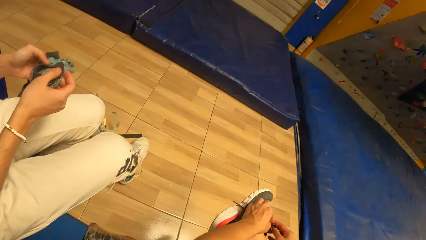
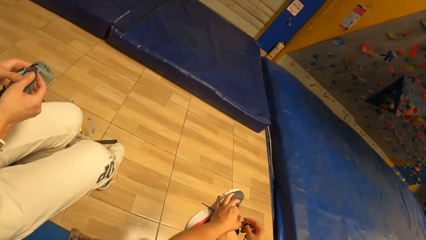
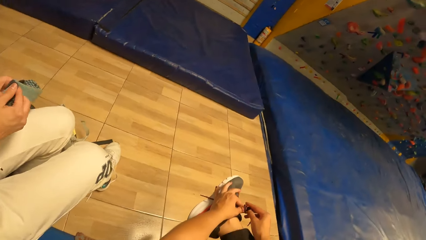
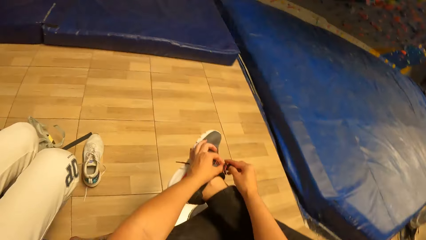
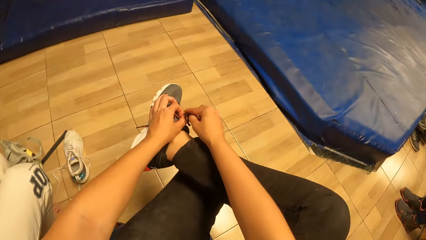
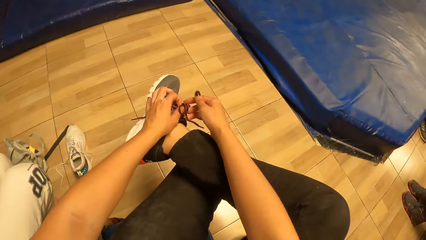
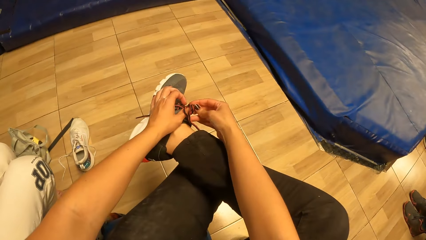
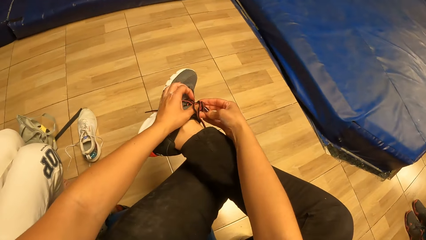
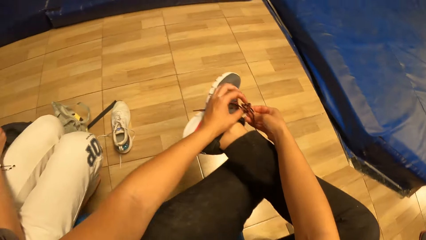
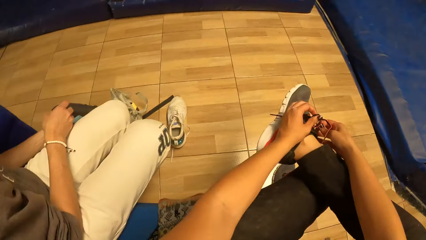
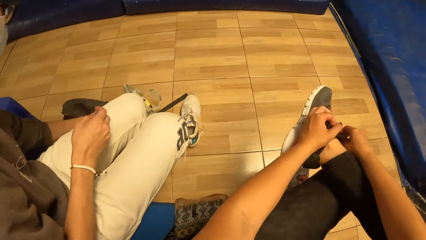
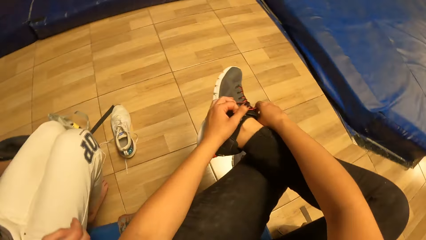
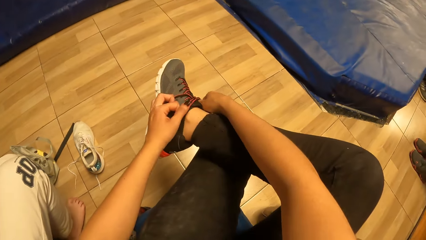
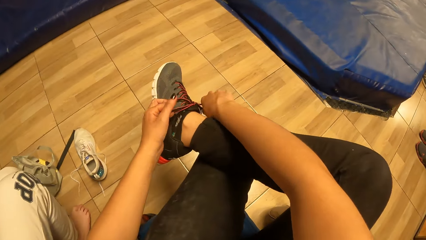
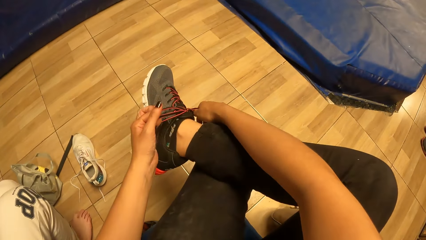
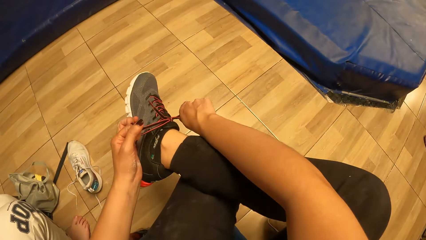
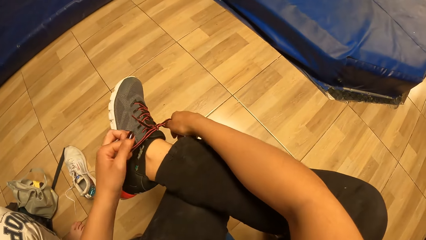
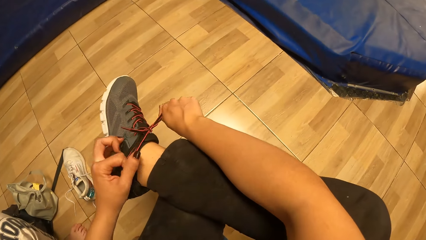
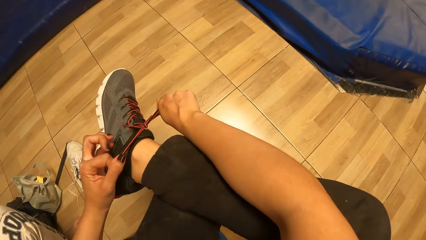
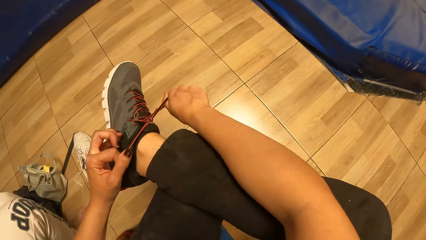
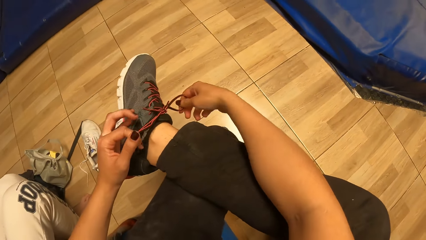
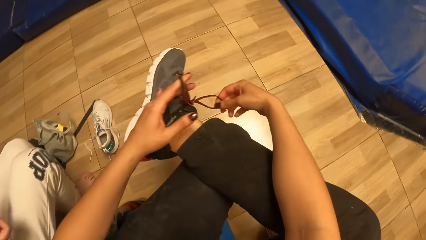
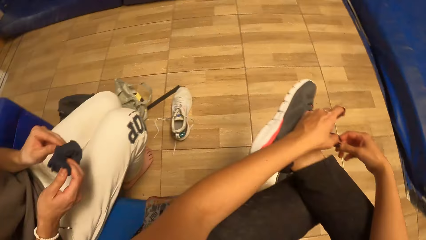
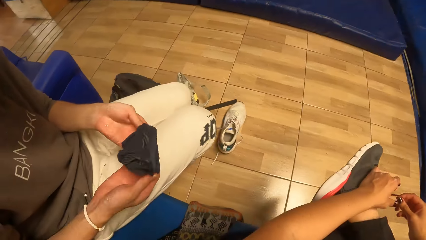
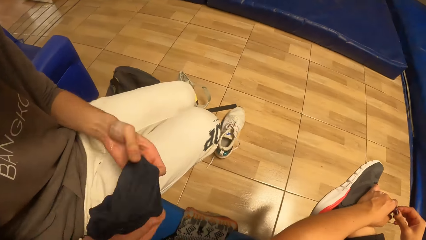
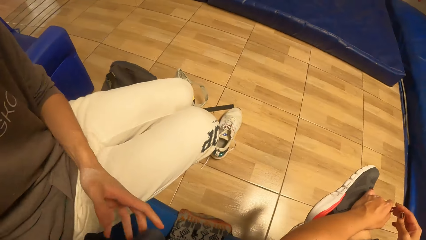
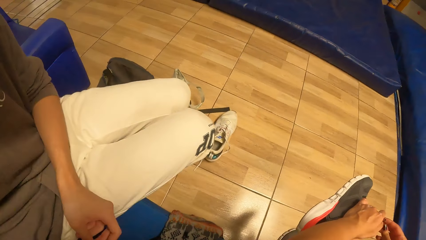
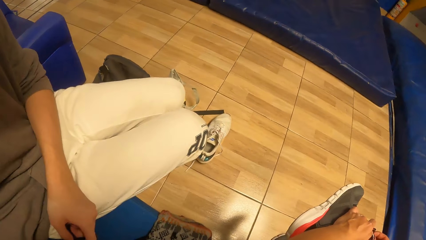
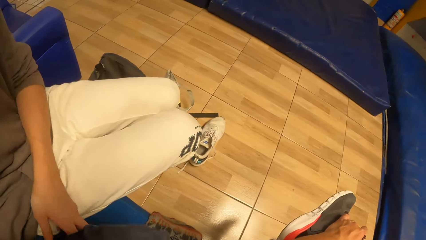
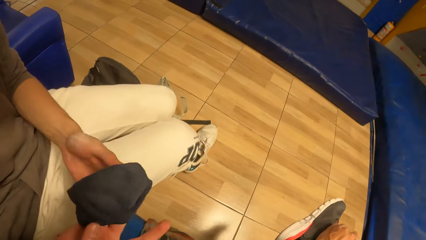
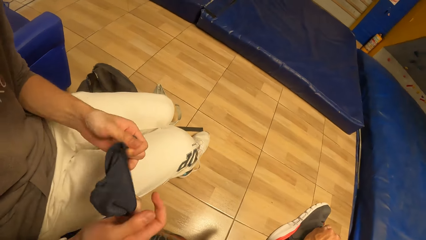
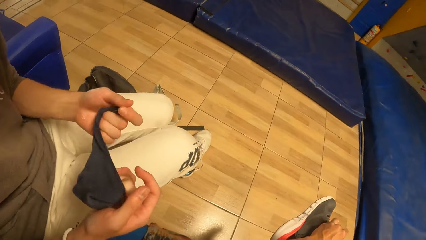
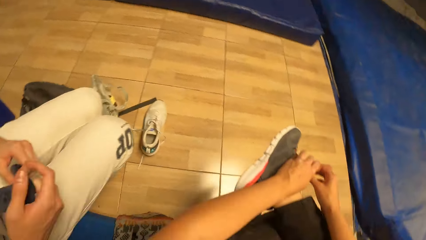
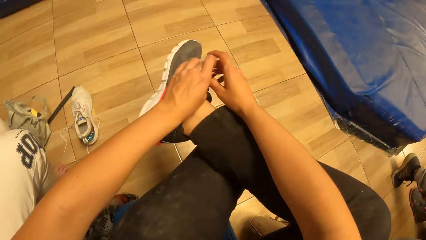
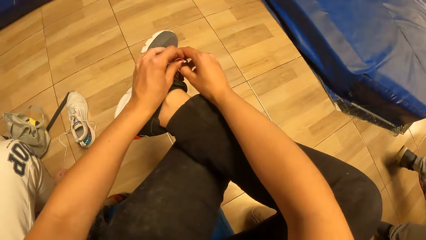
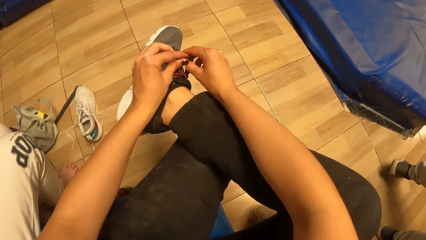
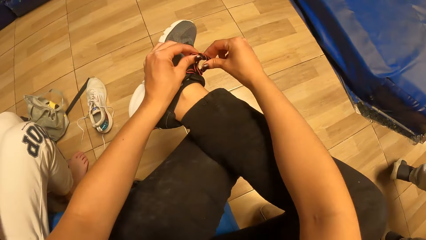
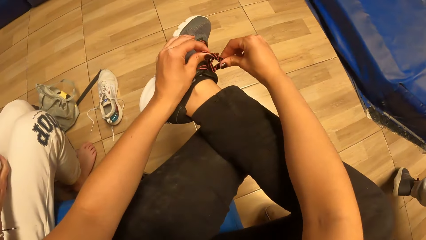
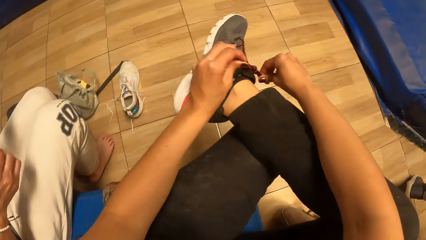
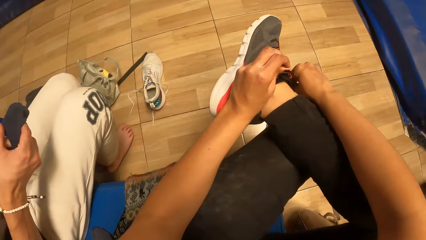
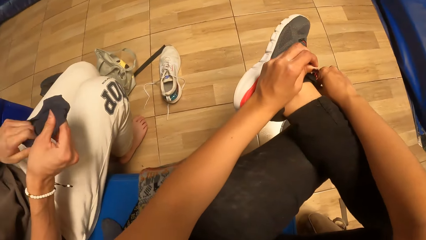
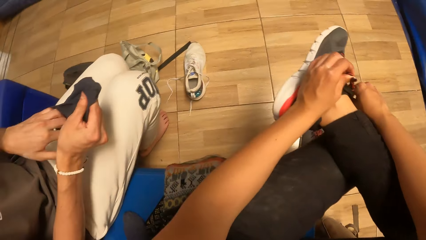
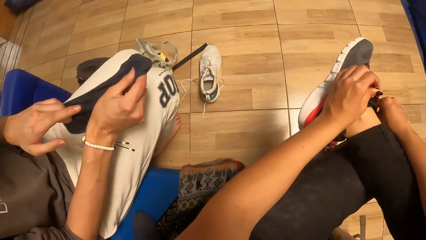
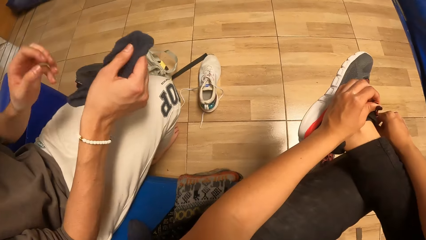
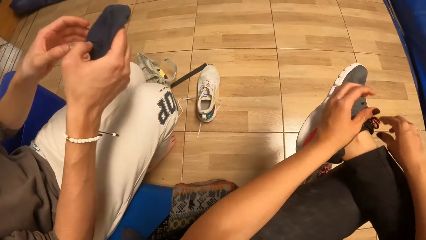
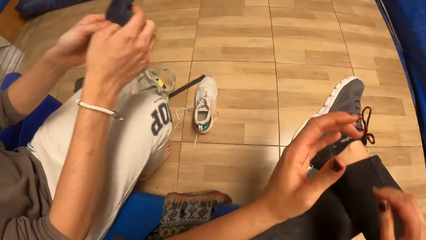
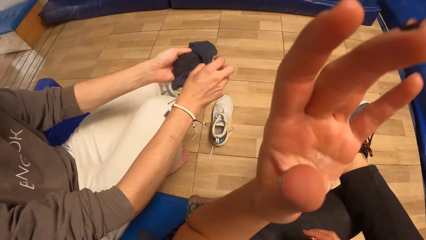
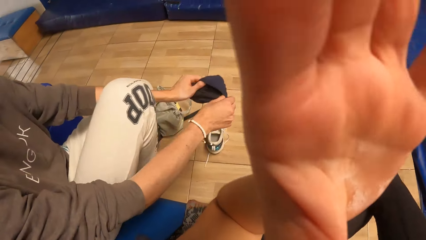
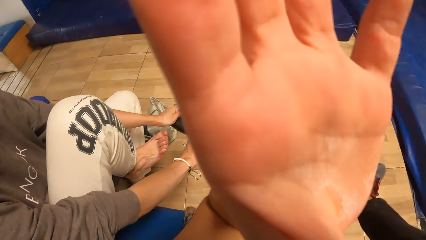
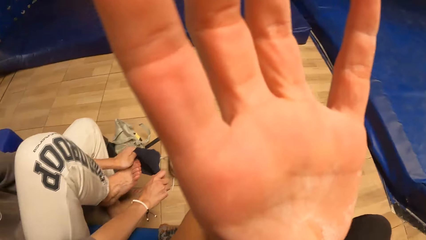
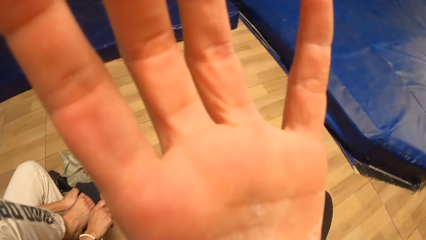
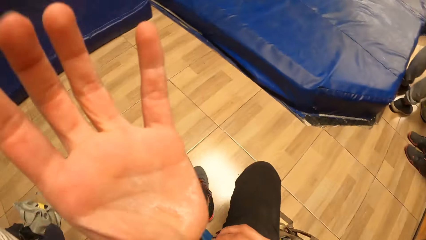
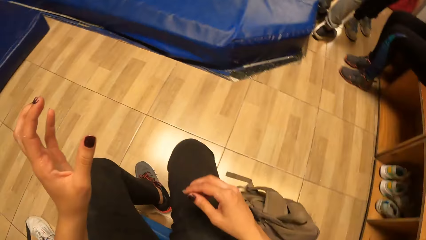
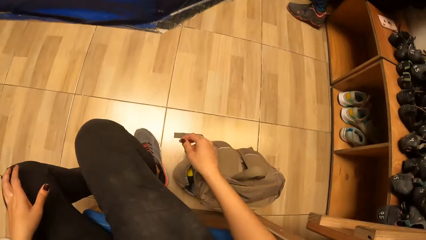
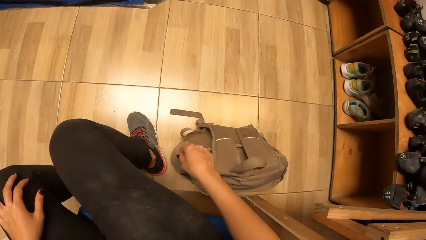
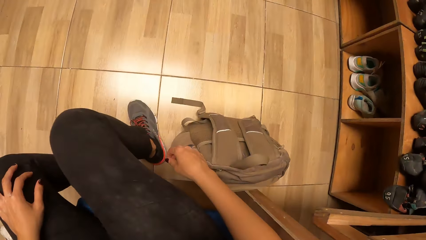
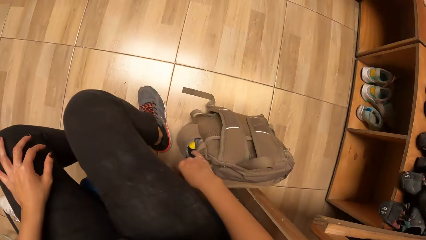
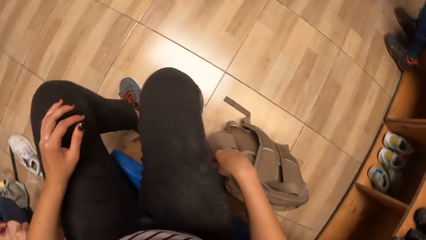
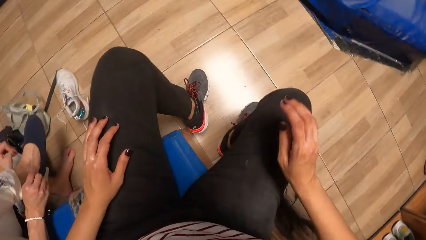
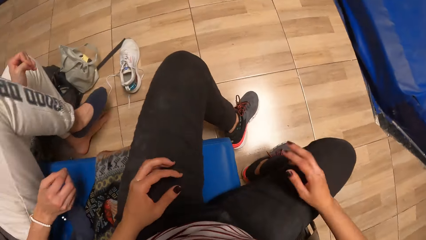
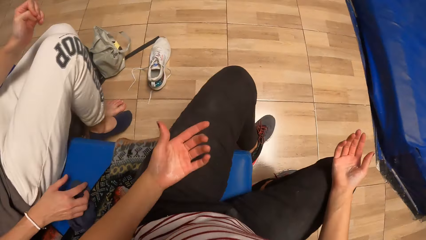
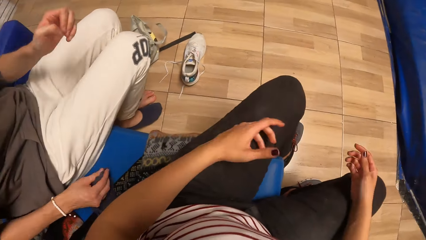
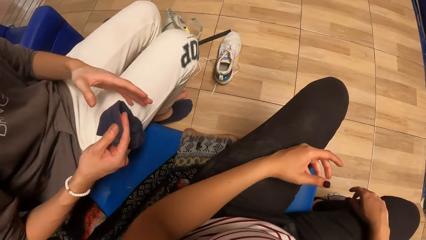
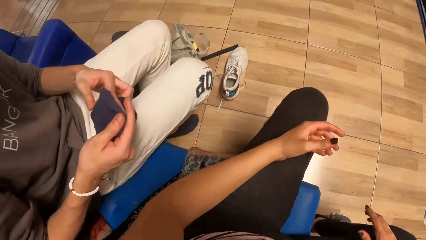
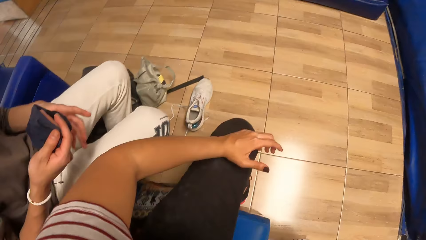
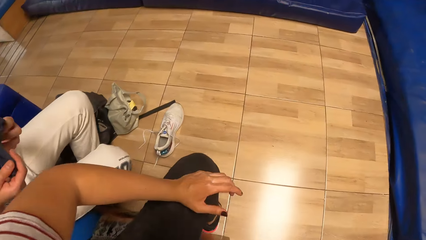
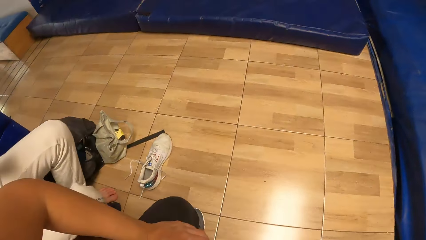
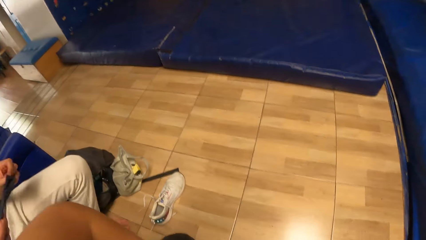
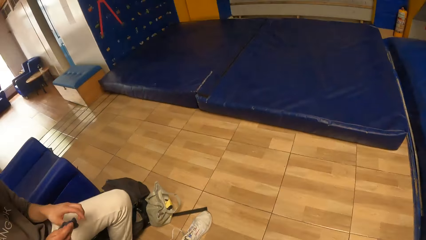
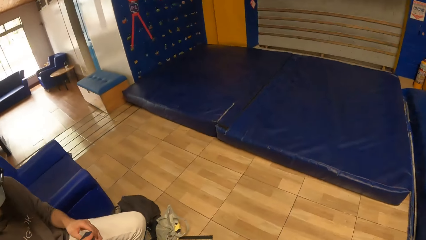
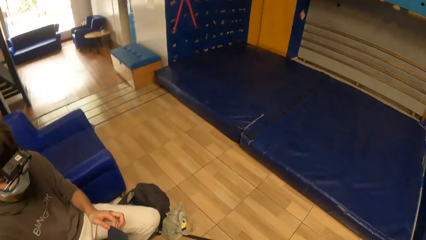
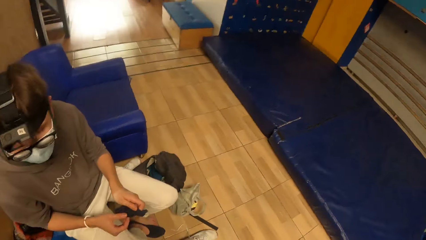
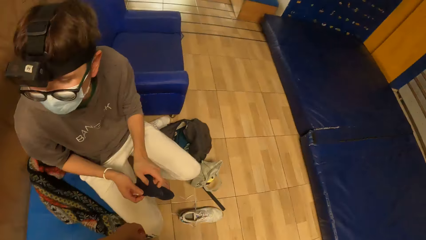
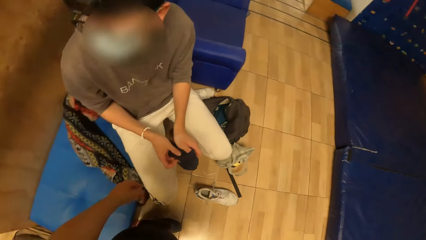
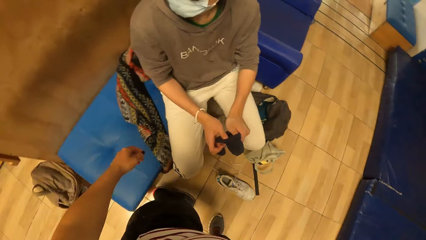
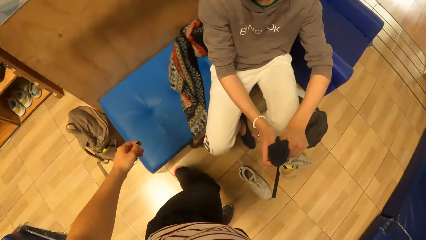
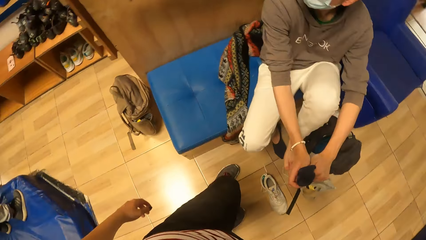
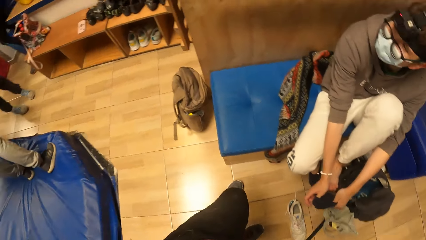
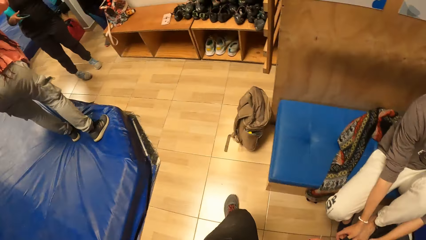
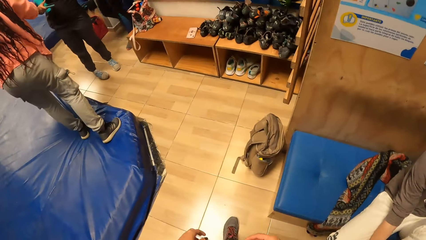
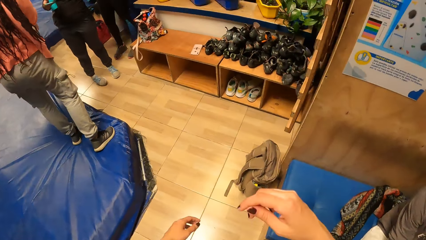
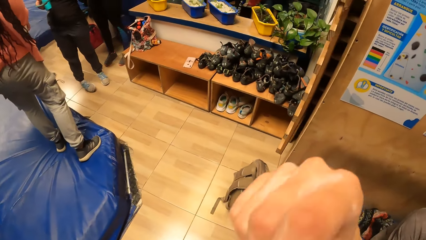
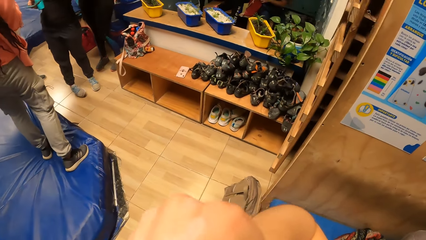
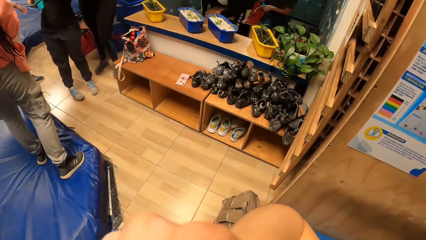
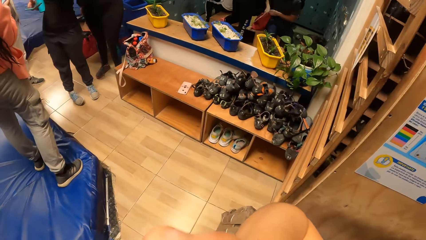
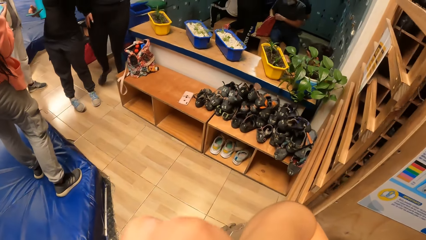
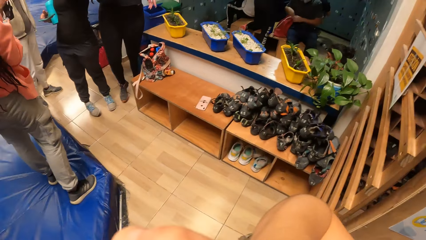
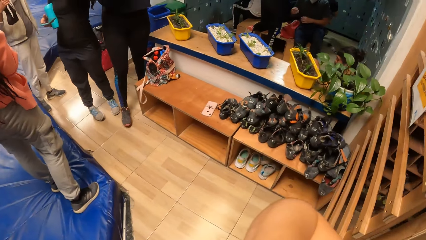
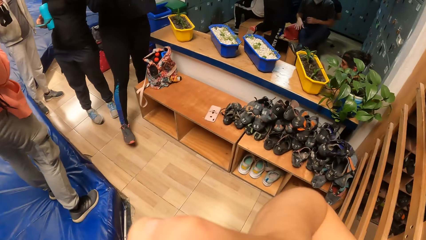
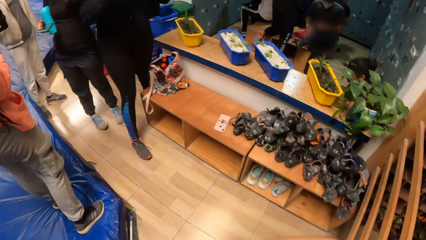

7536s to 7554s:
The man drops the socks in his right hand on the floor. He folds the socks in his hands. He wears the socks in his hands on his right leg. The camera wearer places her left hand on her left thigh. She places her right hand on her right thigh. The man picks a sock from the sofa with his right hand. He holds the sock with both hands. The camera wearer stands up from the sofa. The man wears the sock in his hands on his left leg.
